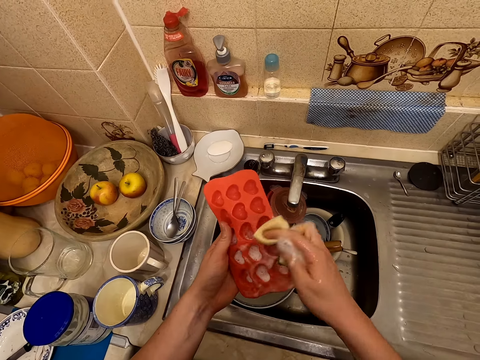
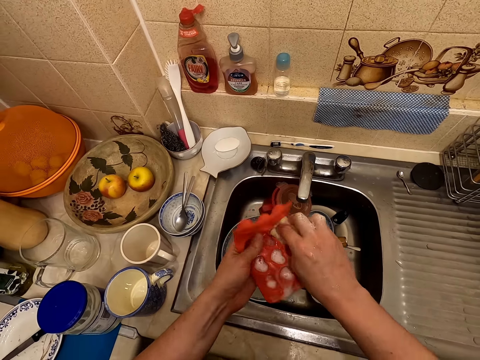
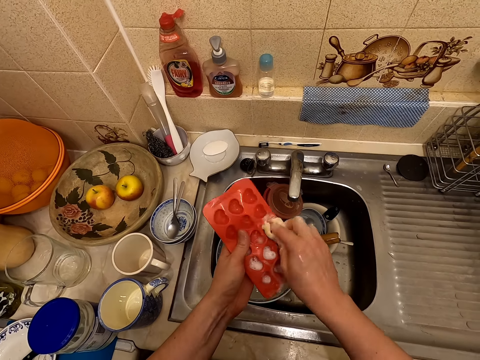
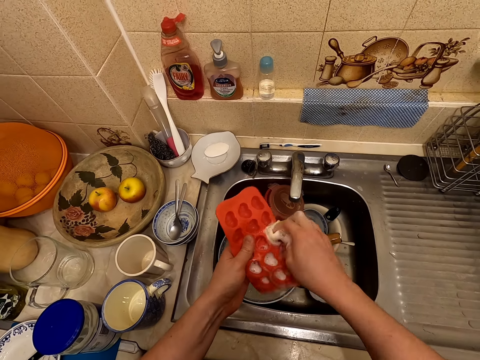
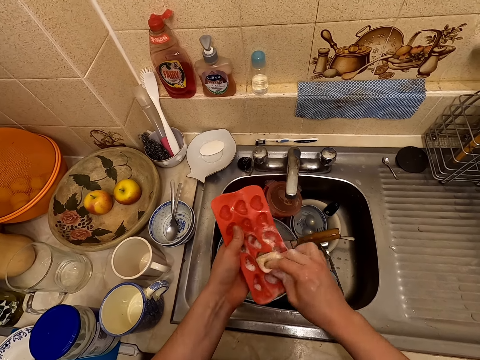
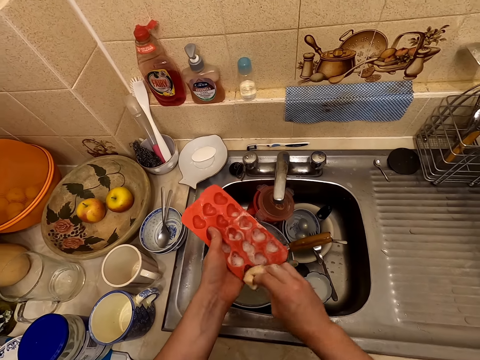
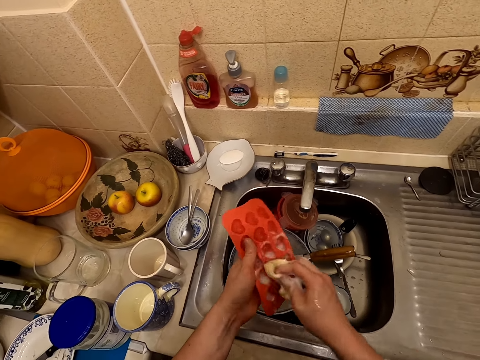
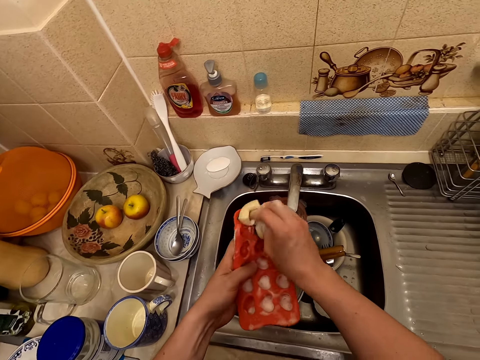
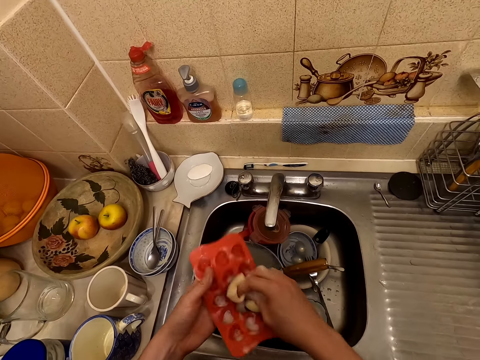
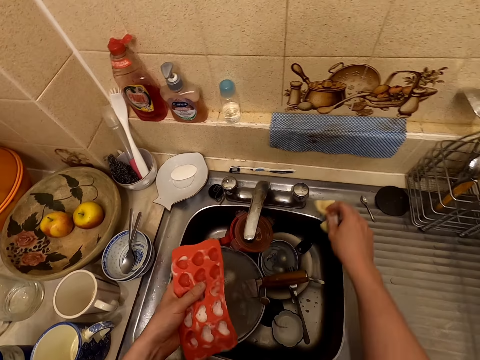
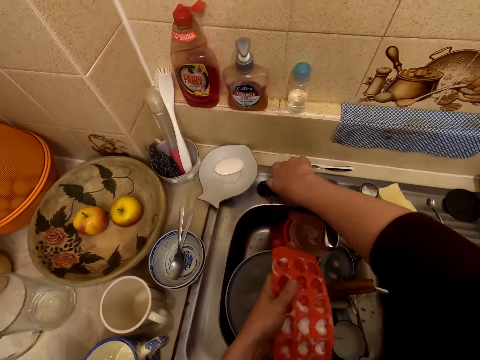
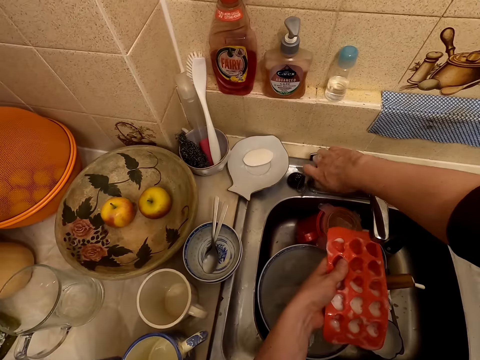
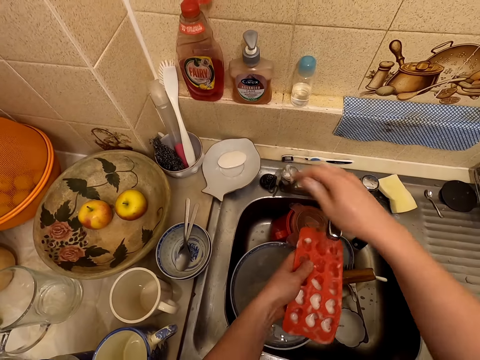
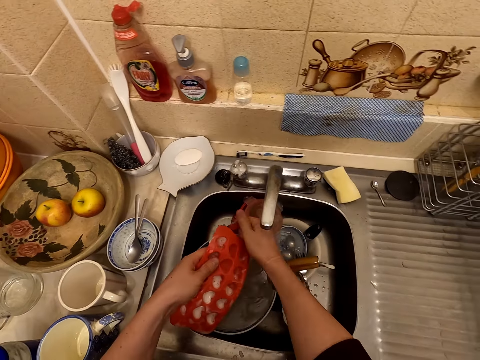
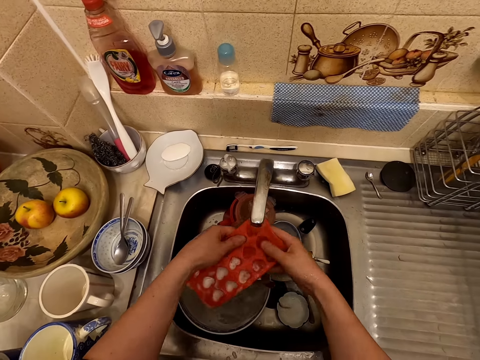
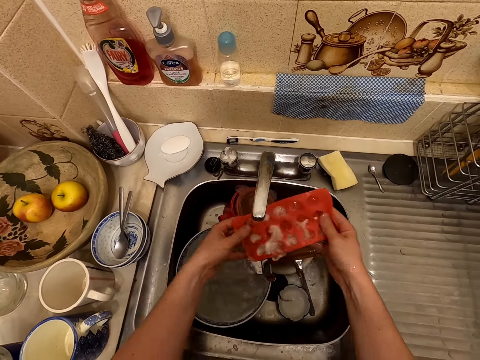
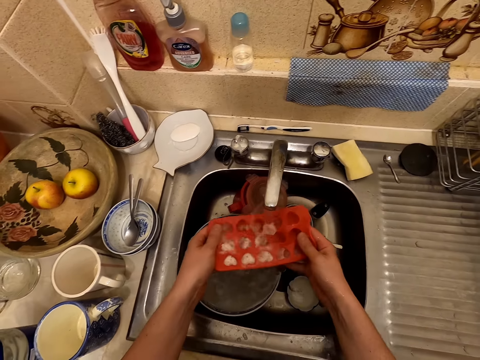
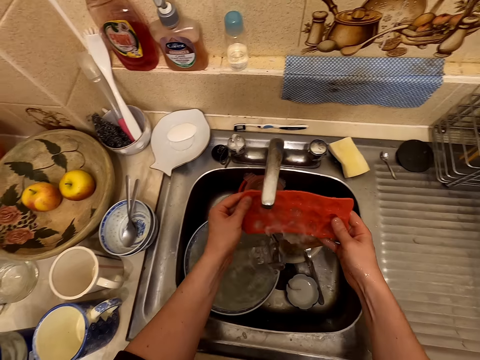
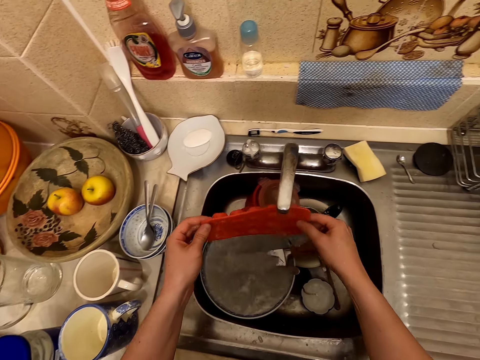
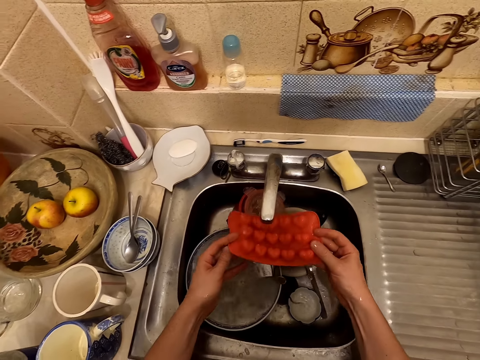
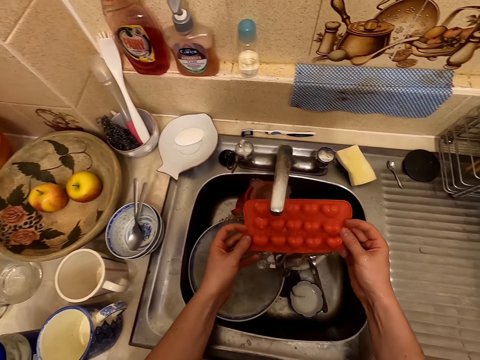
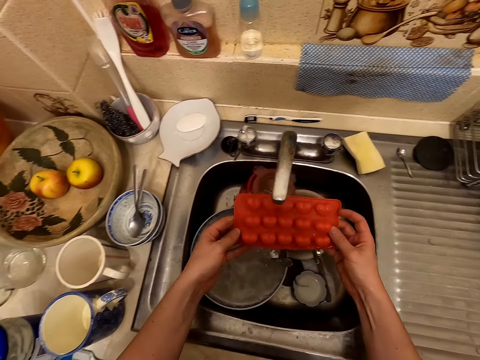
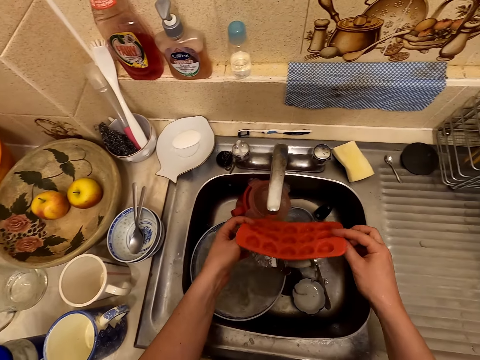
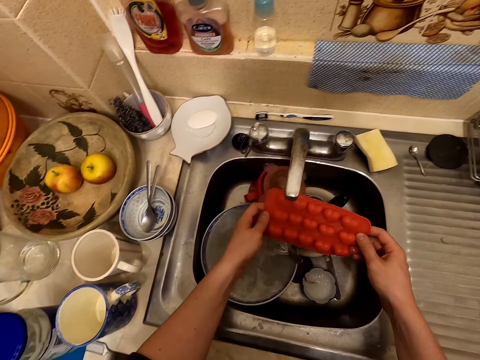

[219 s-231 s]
The camera wearer puts the washing sponge on the surface. They open the sink tap and rinse the tray pad.

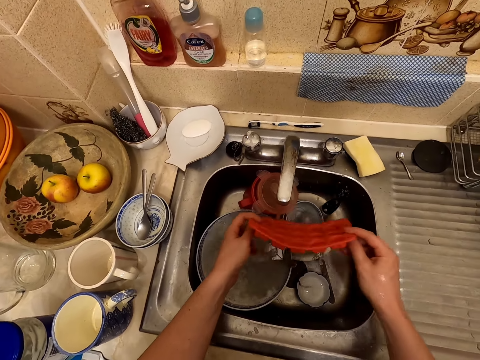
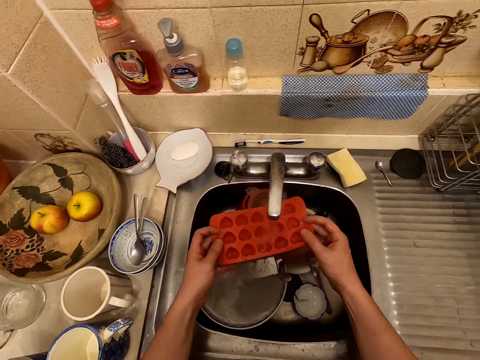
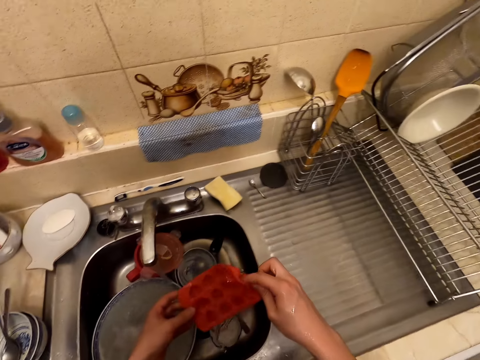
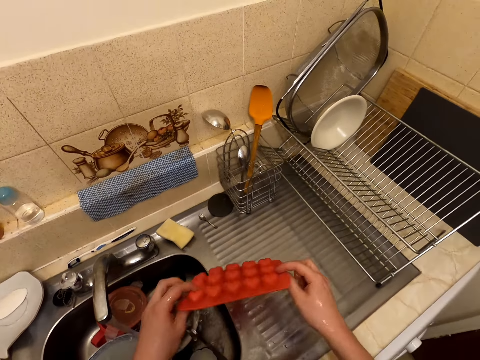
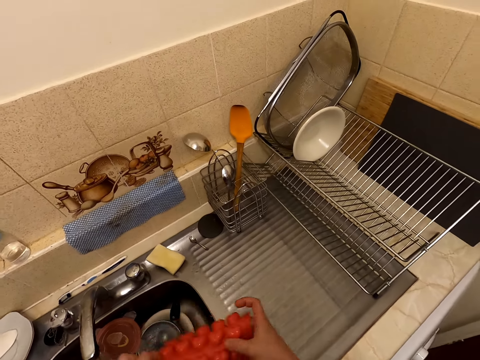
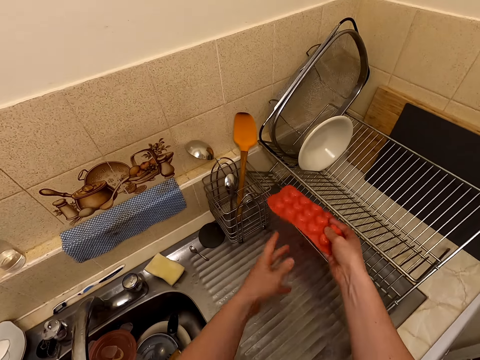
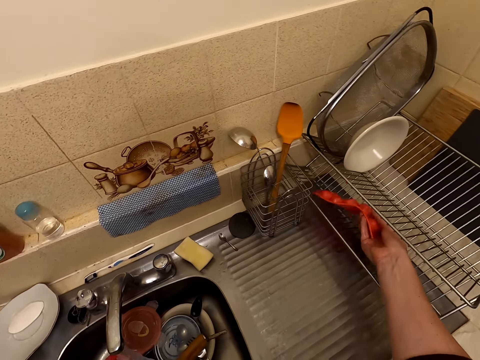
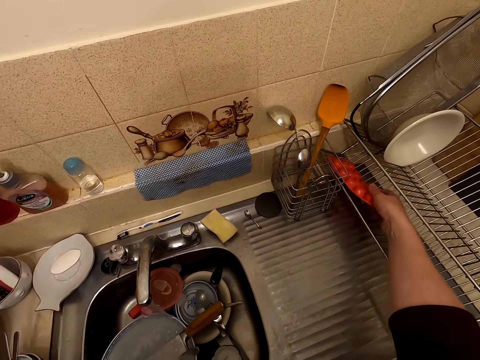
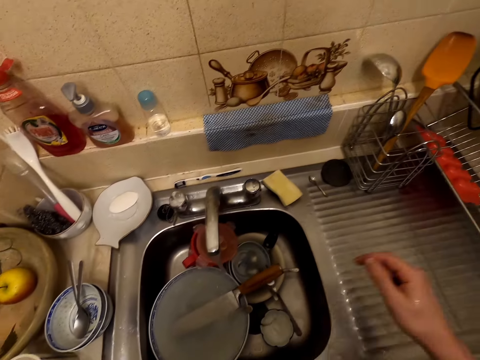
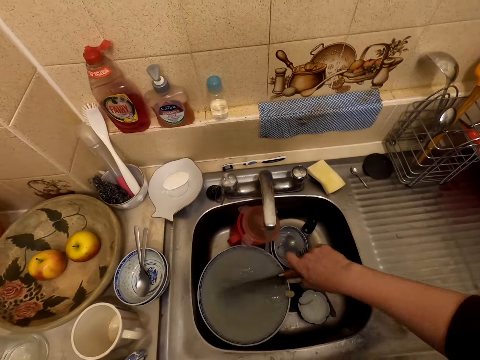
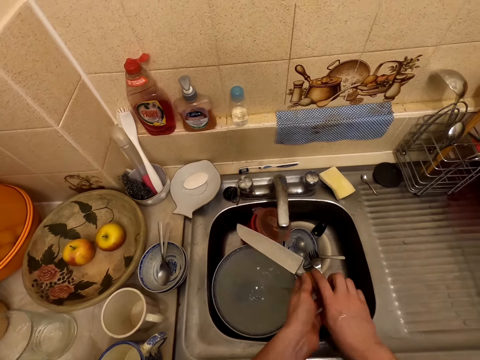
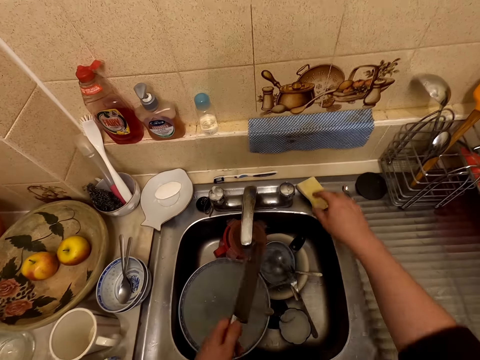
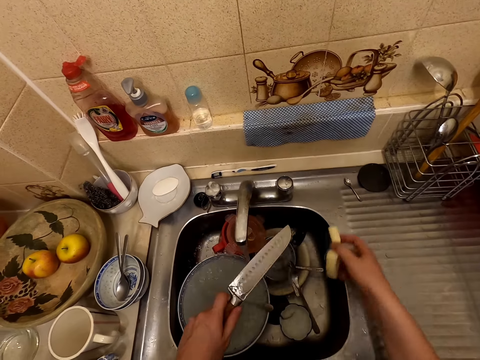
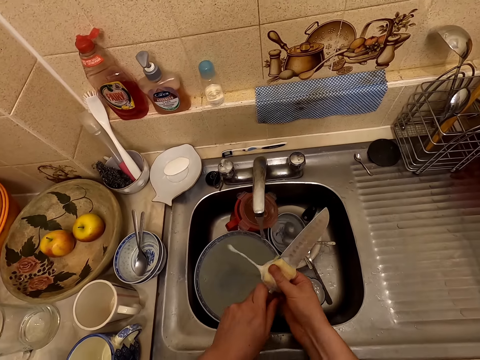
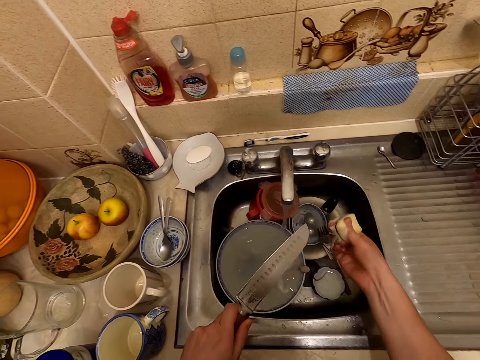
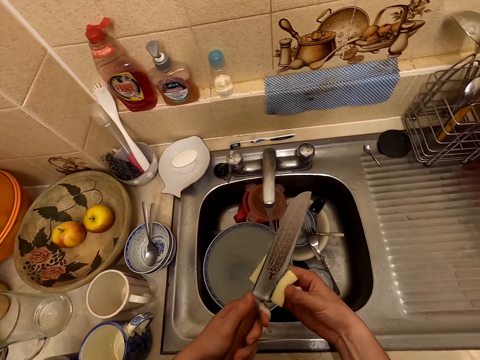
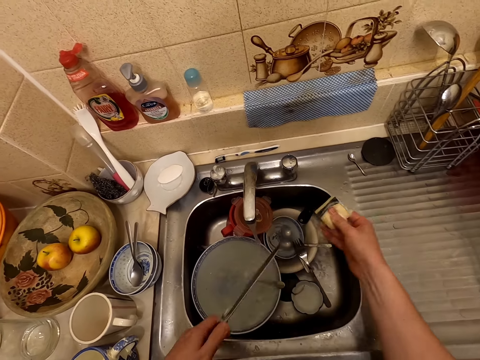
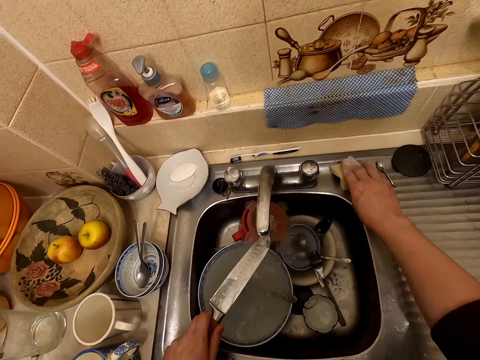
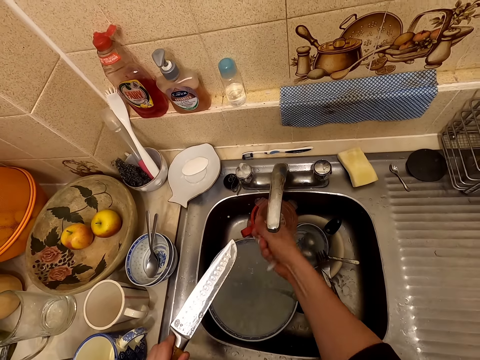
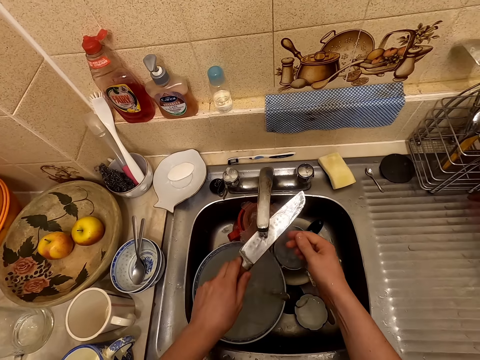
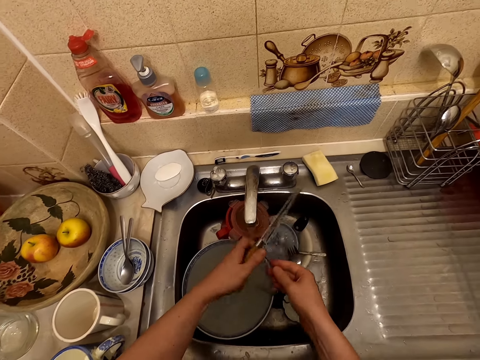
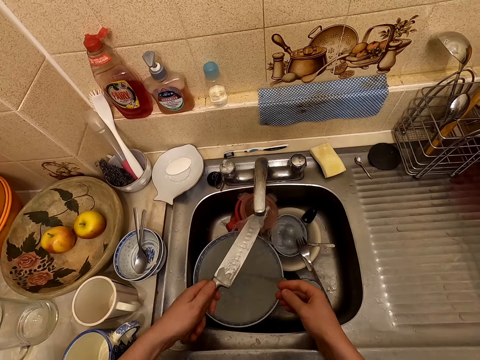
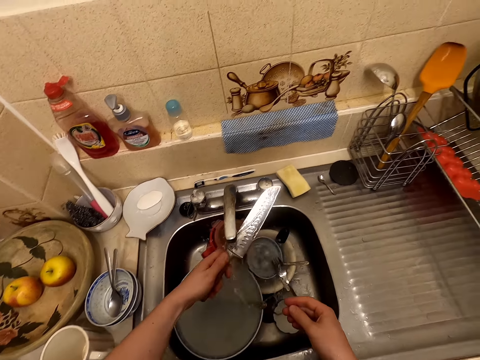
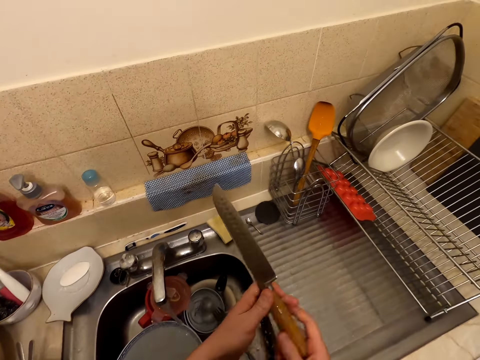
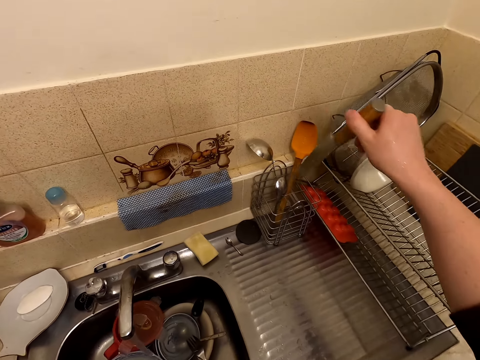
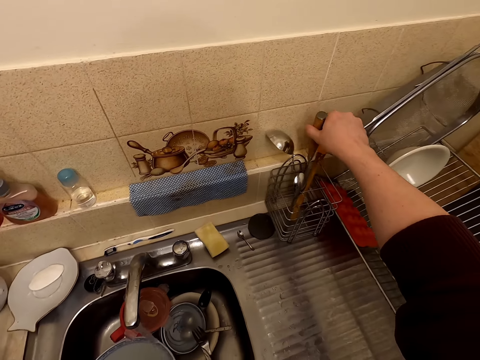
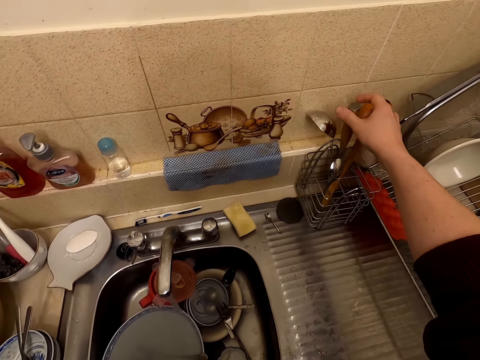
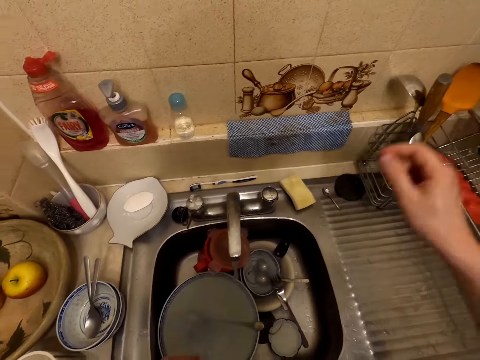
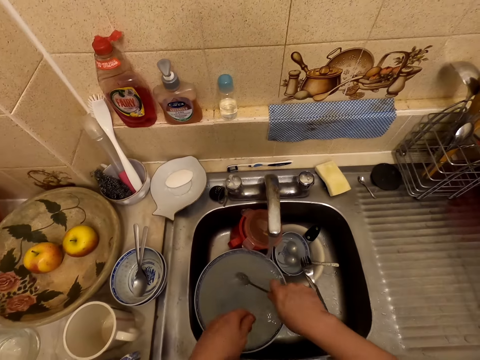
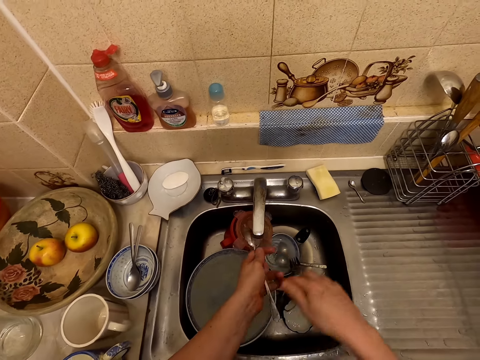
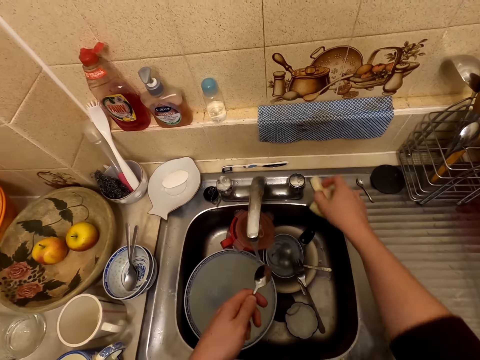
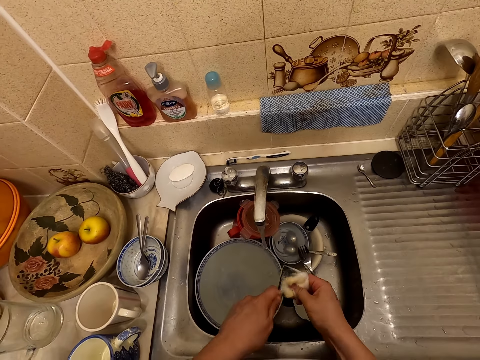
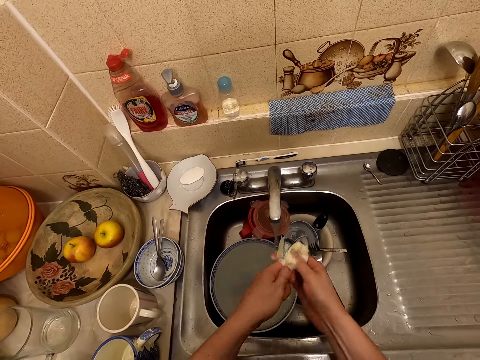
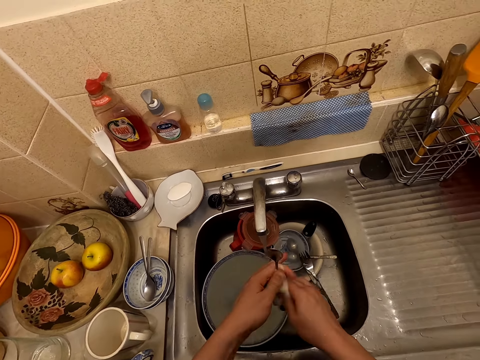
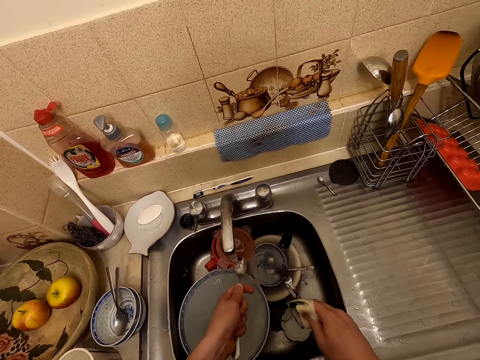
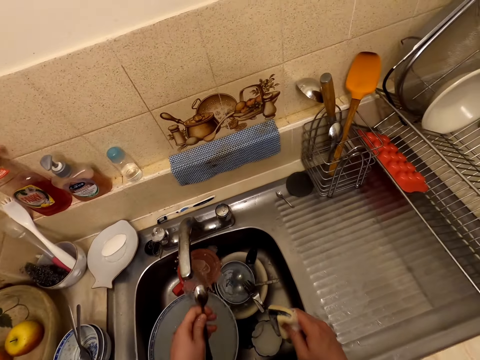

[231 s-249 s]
The camera wearer puts the tray pad on the rack. They take a knife. They take a washing sponge and wash the knife with the washing sponge. They put the washing sponge on the sink surface. They rinse the knife. They put the knife on the tray. They take a spoon. They take the washing sponge and wash the spoon with the washing sponge.
